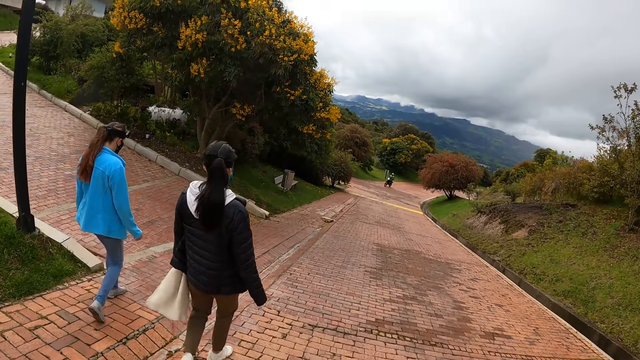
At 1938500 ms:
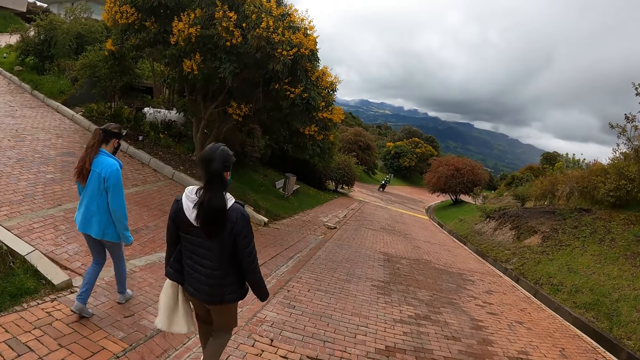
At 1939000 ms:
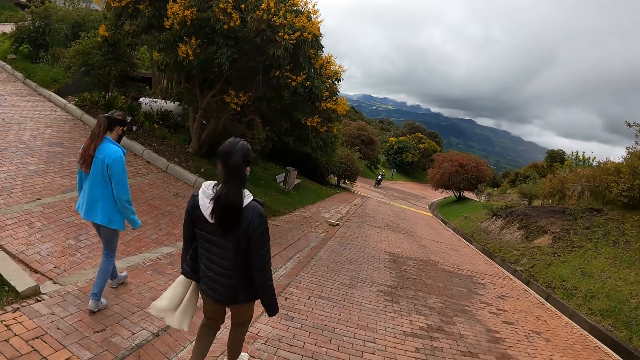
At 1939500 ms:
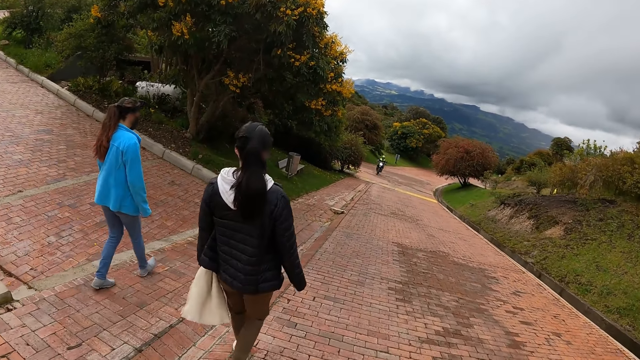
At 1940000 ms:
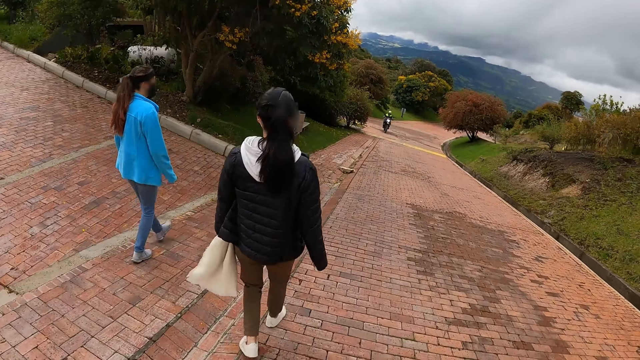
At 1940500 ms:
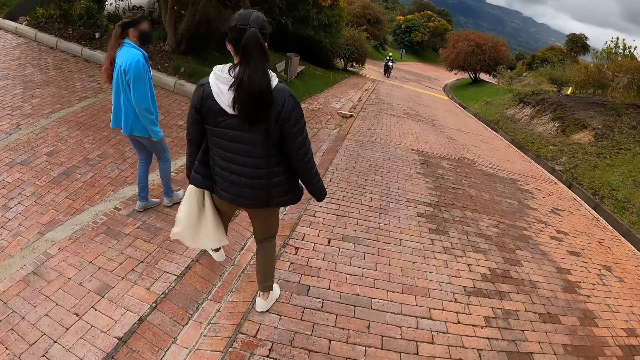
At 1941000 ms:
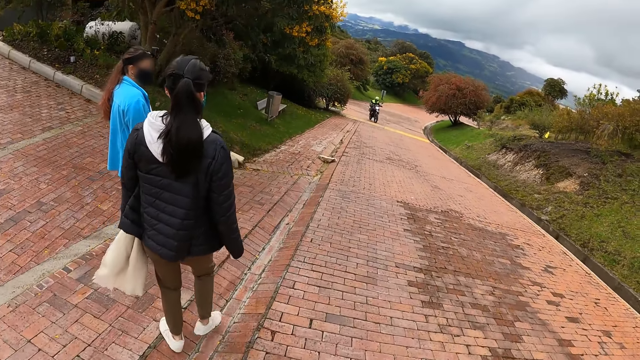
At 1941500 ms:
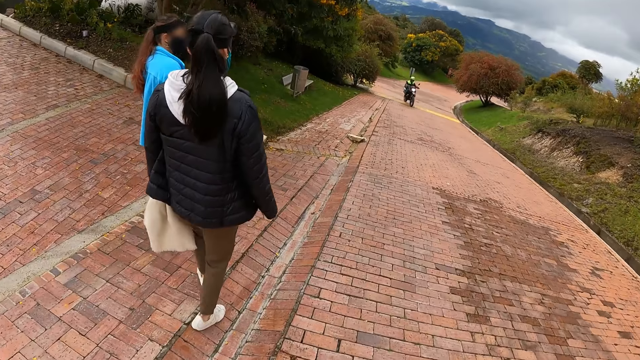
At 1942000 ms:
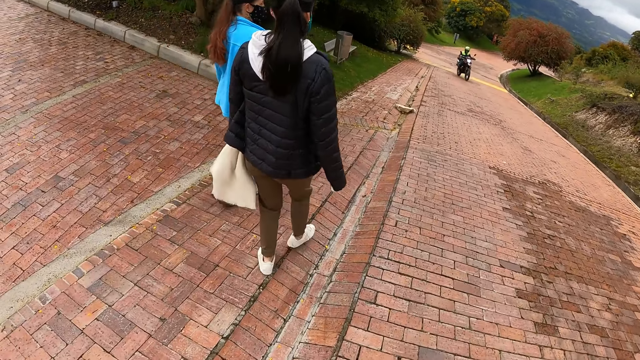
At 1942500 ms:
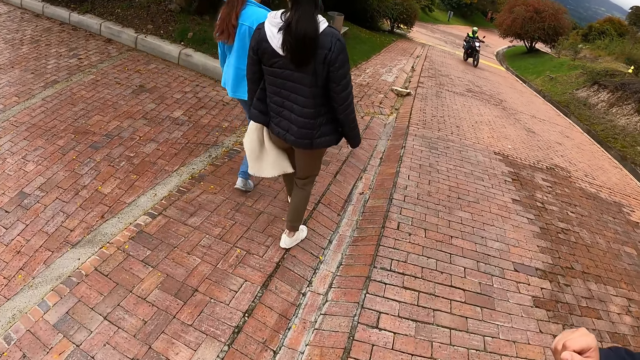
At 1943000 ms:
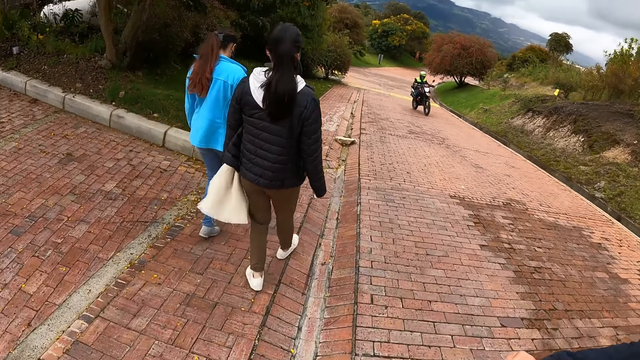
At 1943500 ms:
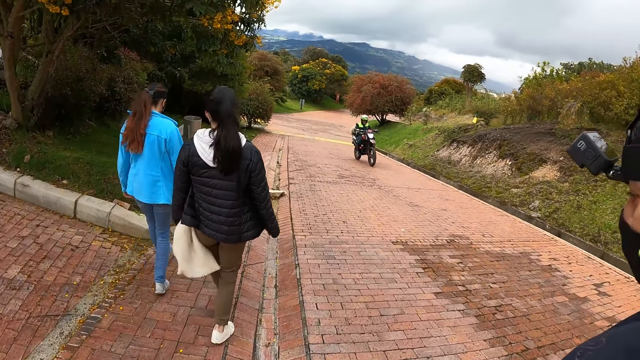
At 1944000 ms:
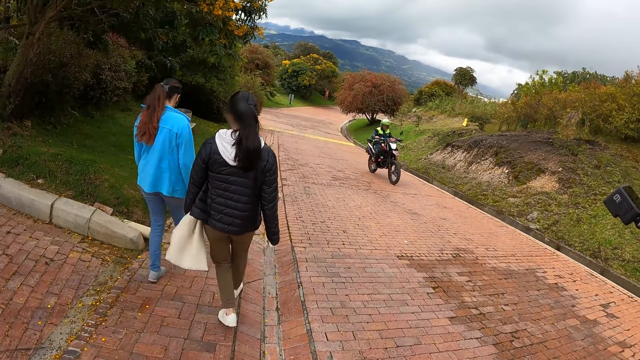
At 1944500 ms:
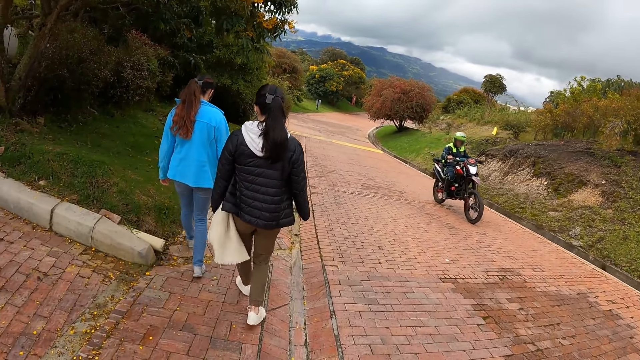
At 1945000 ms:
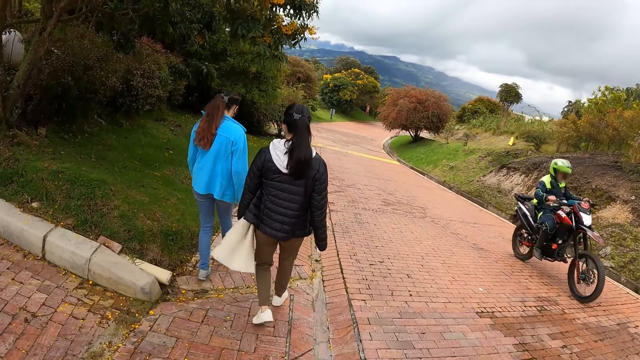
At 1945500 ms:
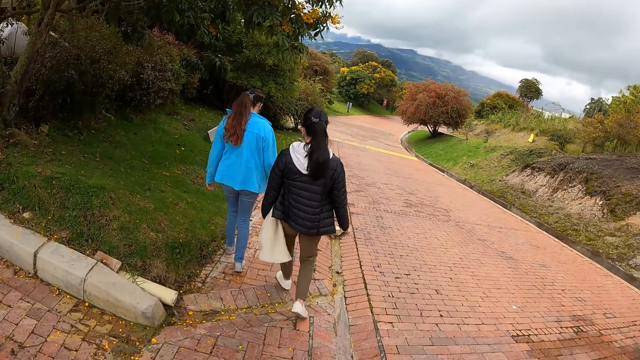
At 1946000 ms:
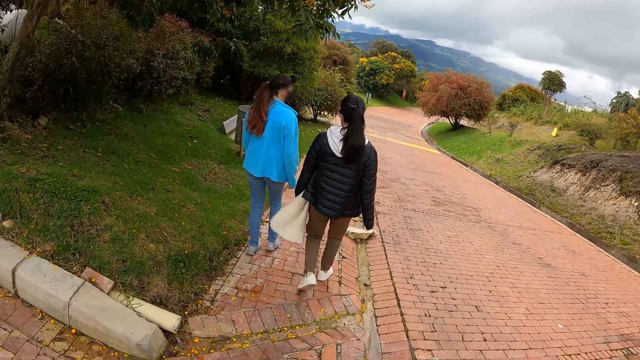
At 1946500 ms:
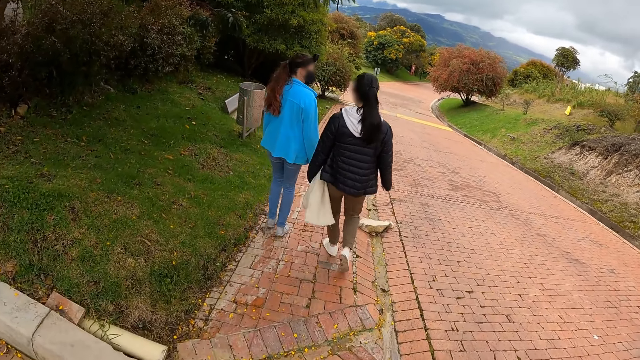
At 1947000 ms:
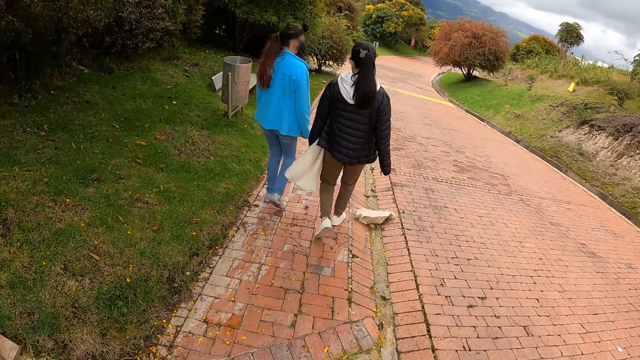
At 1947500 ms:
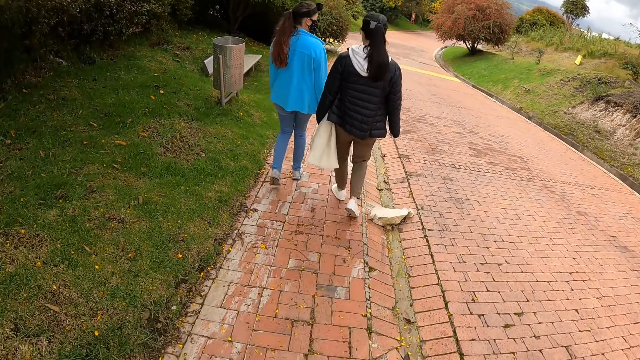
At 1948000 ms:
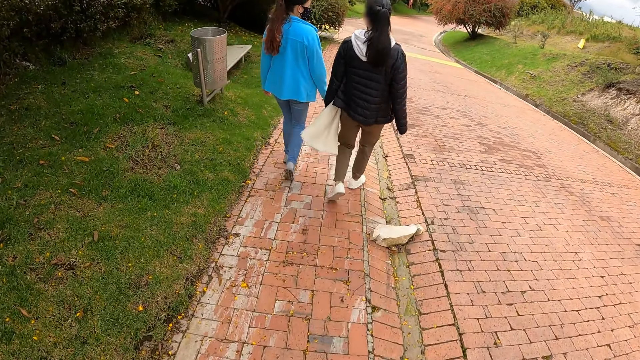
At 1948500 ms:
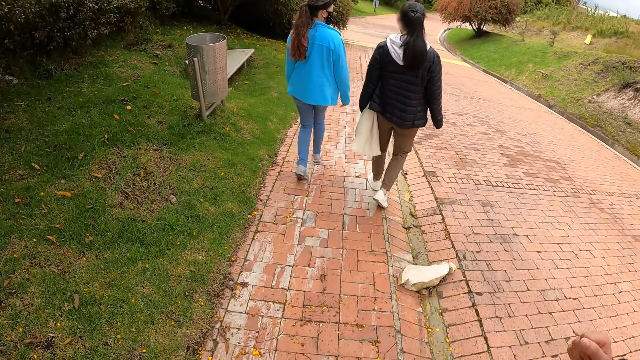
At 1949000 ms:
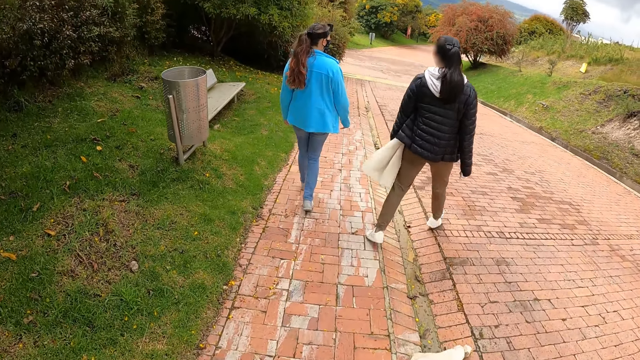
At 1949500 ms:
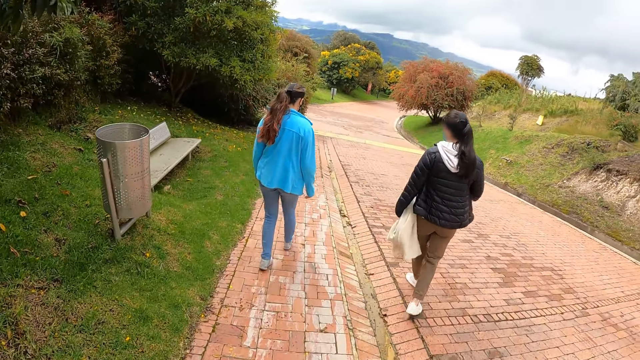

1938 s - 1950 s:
A biker rides on the pathway past the camera wearer.

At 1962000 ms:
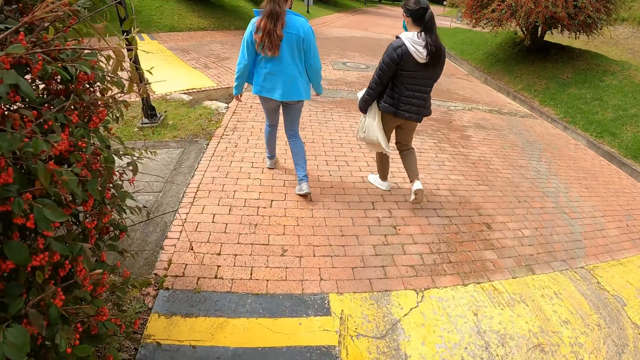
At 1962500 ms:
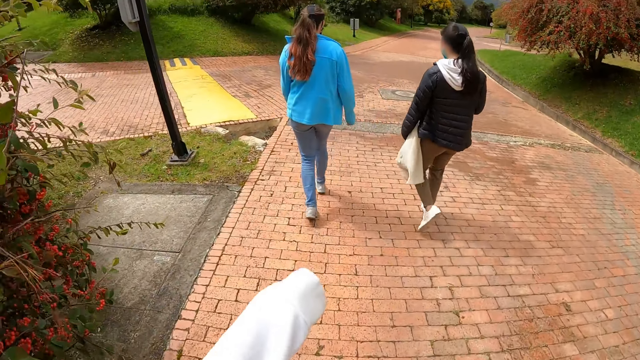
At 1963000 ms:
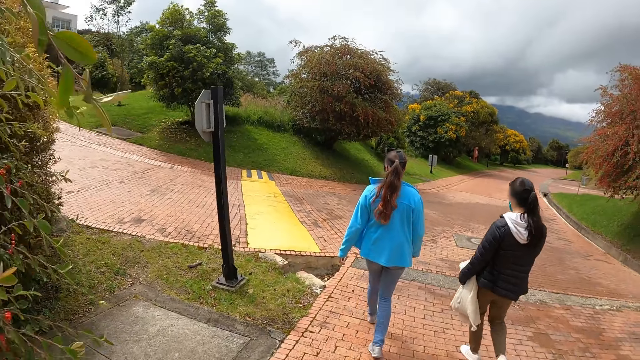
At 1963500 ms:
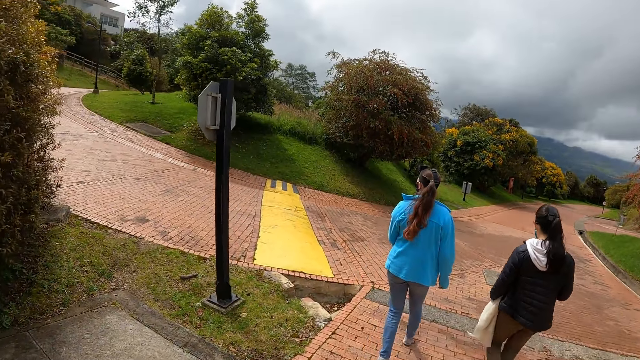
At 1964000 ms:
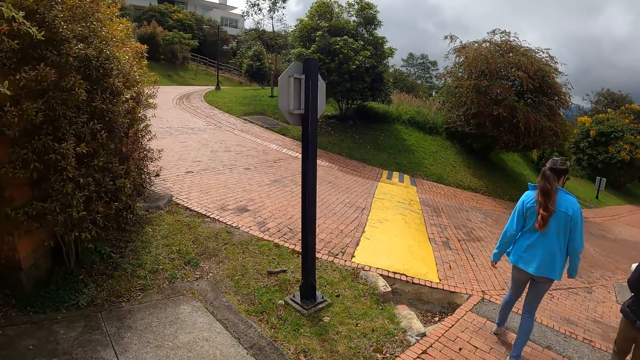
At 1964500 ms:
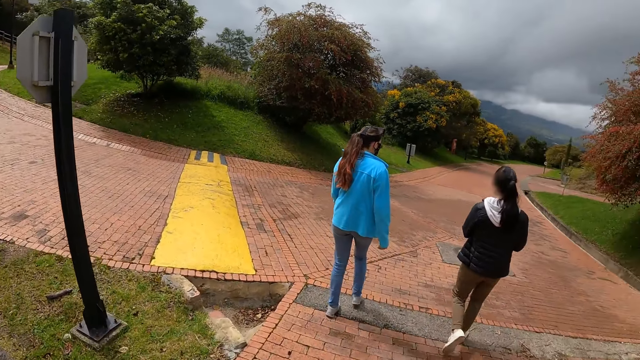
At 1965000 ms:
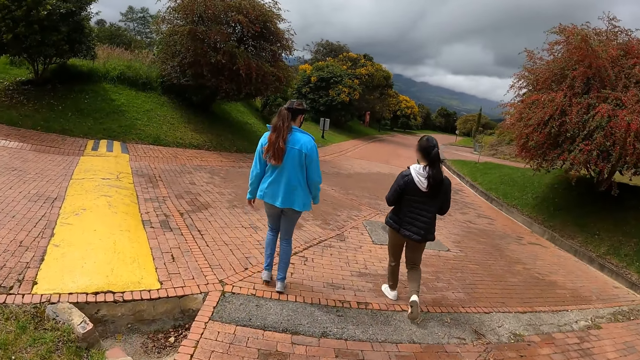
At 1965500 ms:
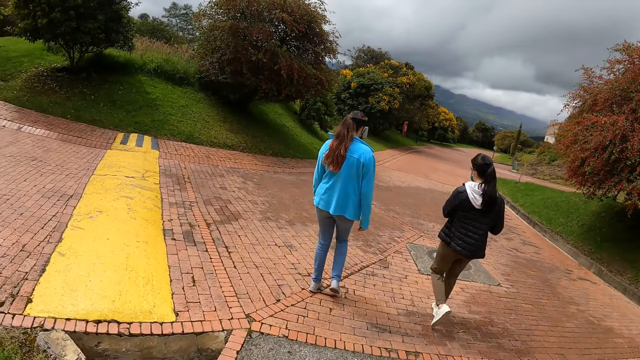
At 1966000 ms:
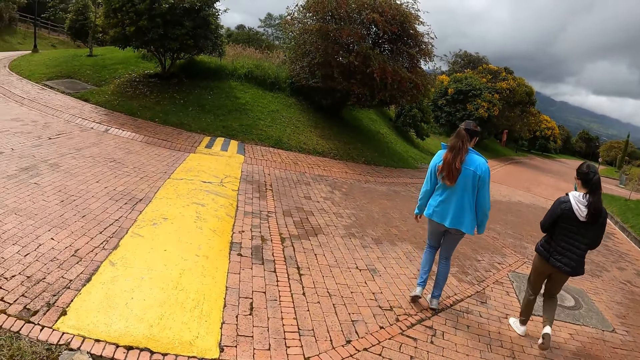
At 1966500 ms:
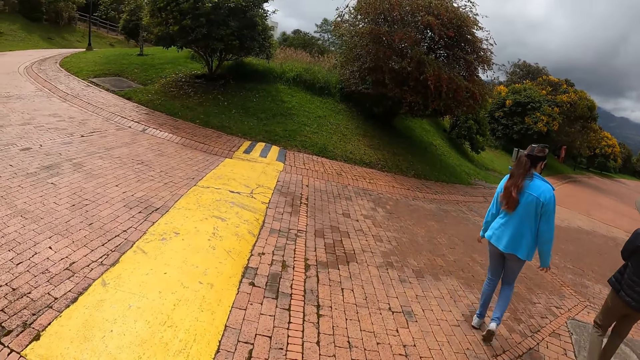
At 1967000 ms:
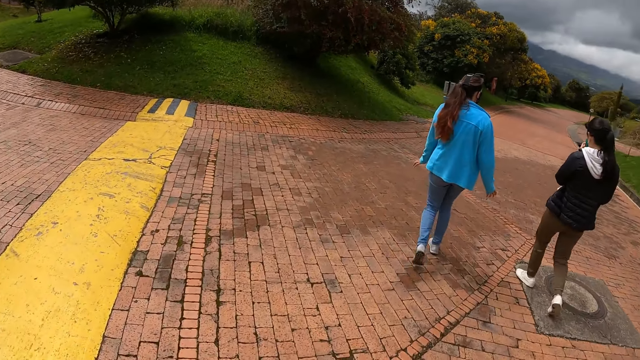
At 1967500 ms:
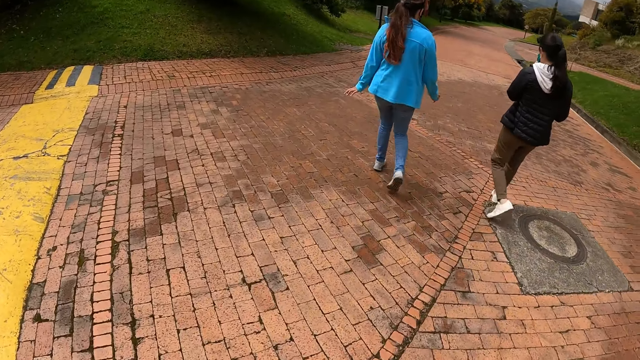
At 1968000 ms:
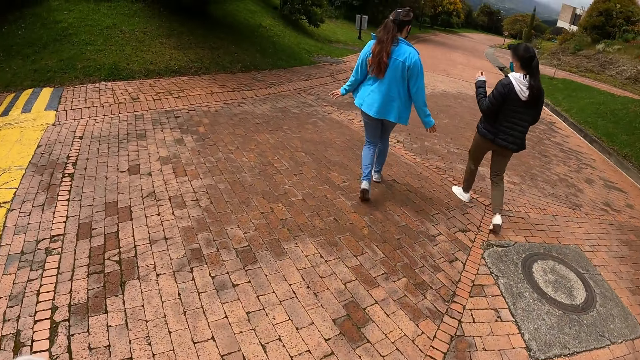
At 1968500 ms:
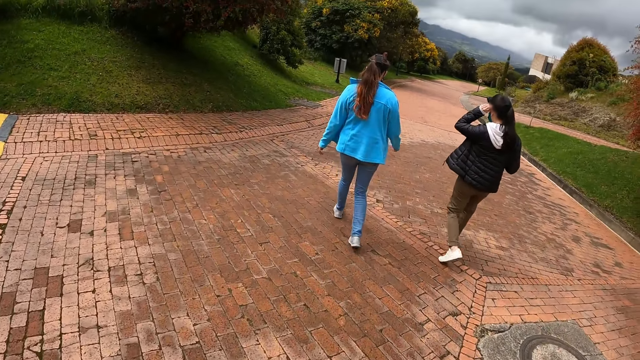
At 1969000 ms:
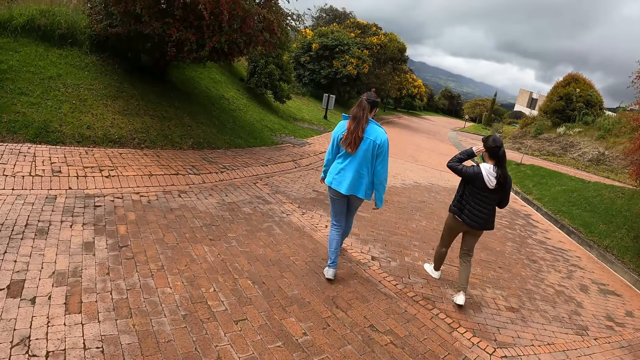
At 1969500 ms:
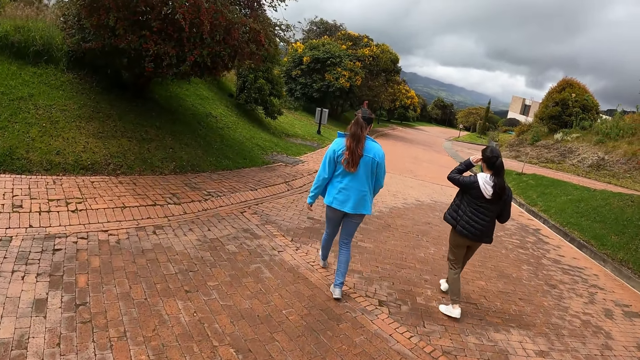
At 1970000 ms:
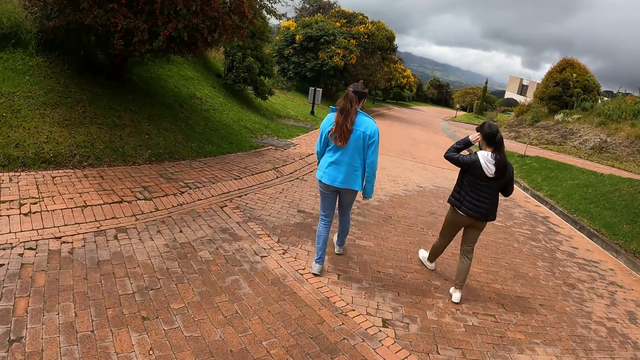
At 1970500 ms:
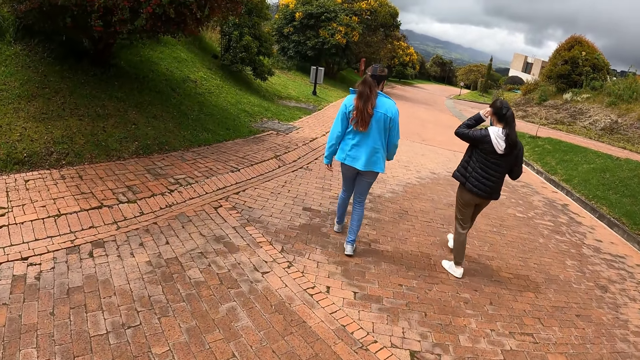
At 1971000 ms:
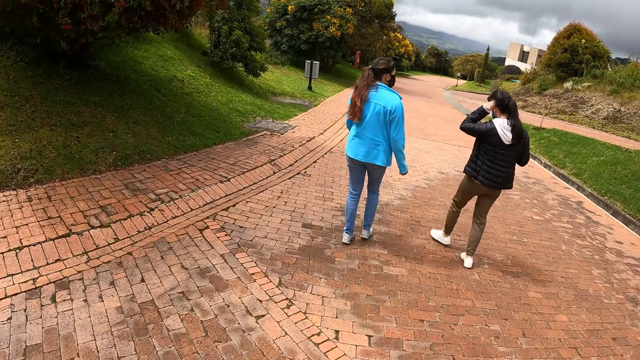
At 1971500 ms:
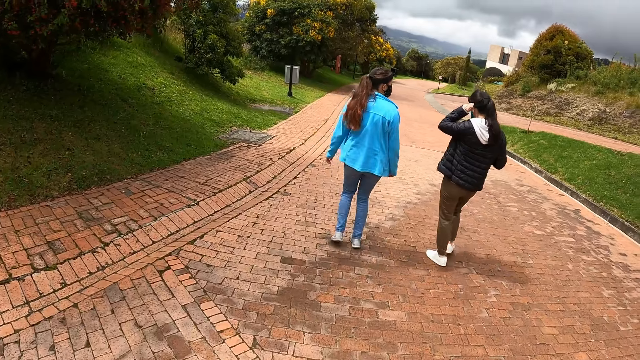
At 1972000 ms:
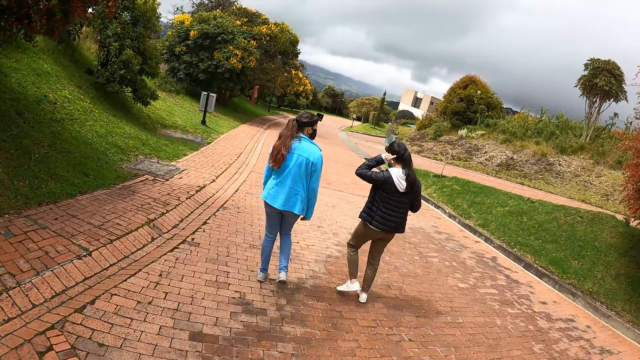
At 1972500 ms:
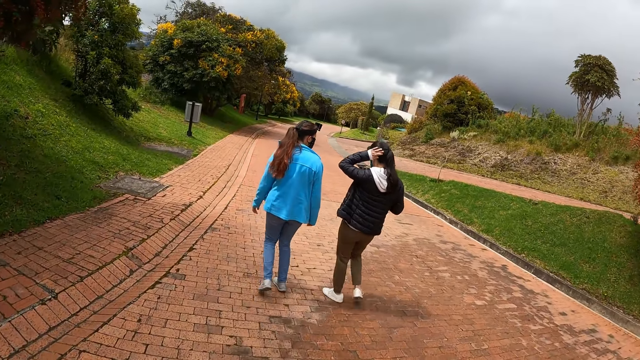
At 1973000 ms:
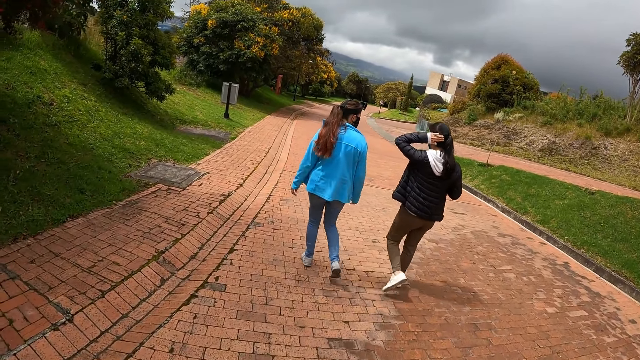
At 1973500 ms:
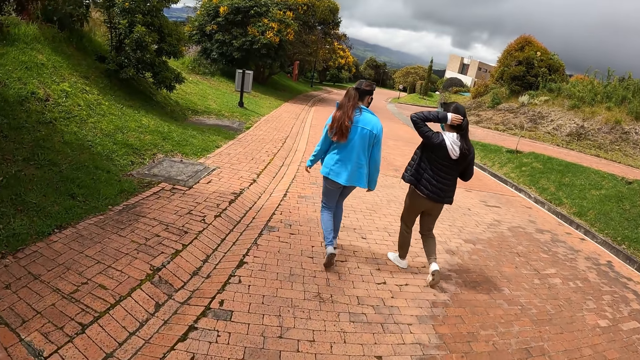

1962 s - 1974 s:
A woman passes the sweater in her hand to her left hand. She fiddles with her hair with her left hand.
